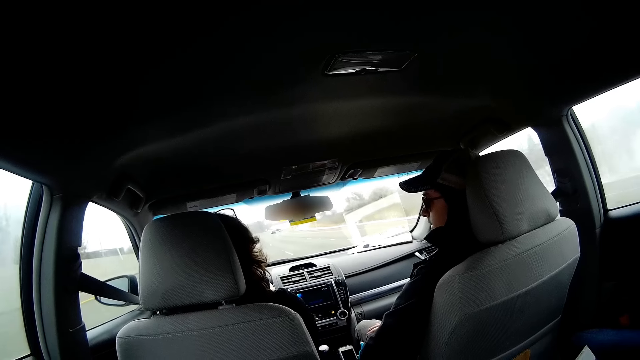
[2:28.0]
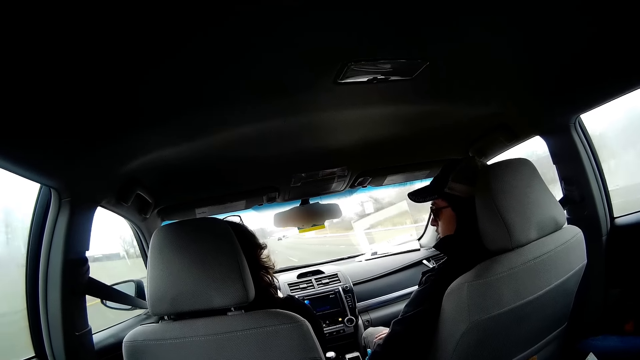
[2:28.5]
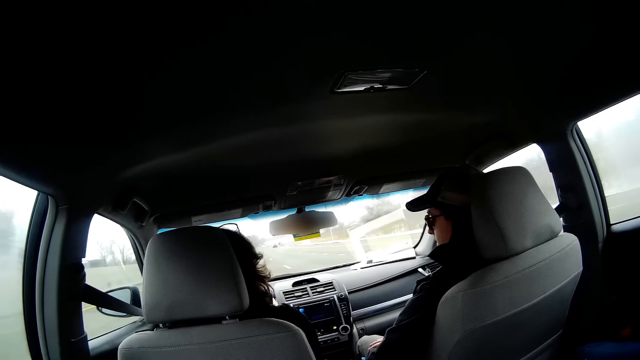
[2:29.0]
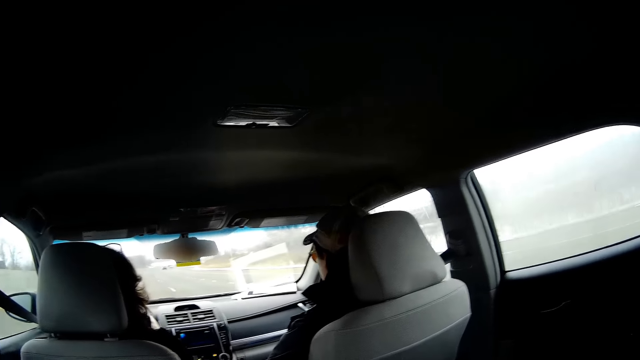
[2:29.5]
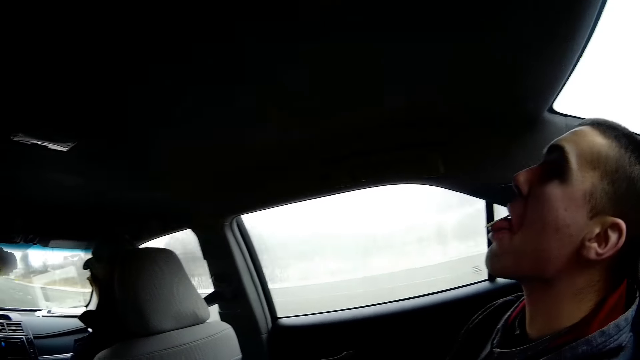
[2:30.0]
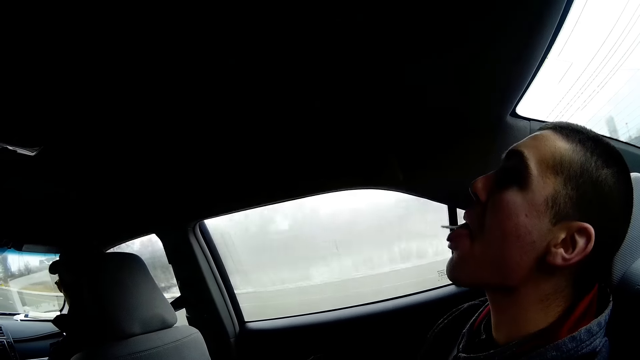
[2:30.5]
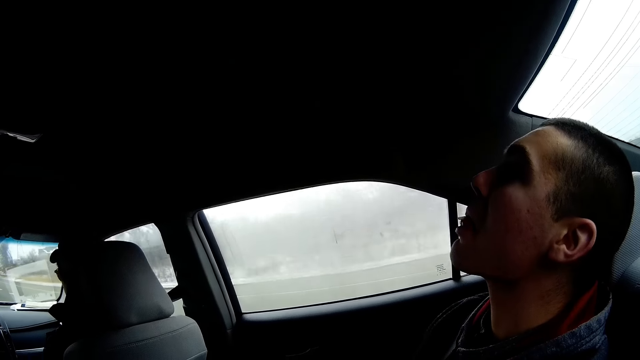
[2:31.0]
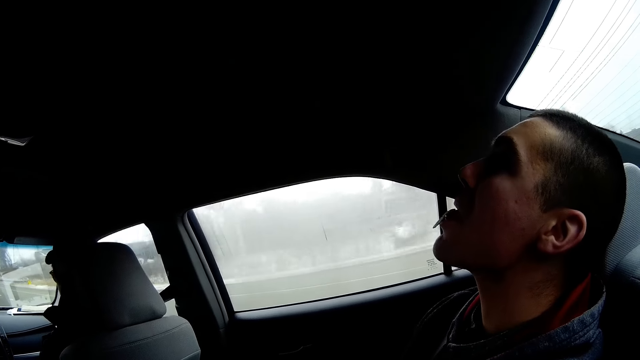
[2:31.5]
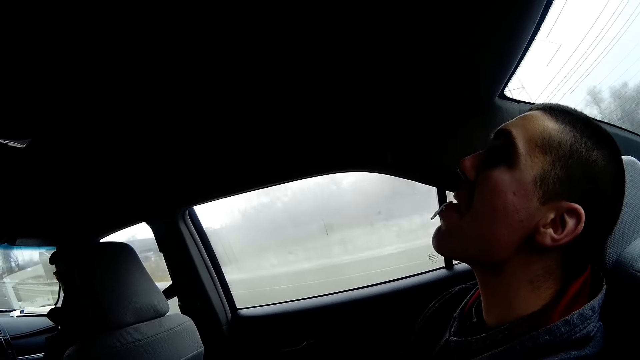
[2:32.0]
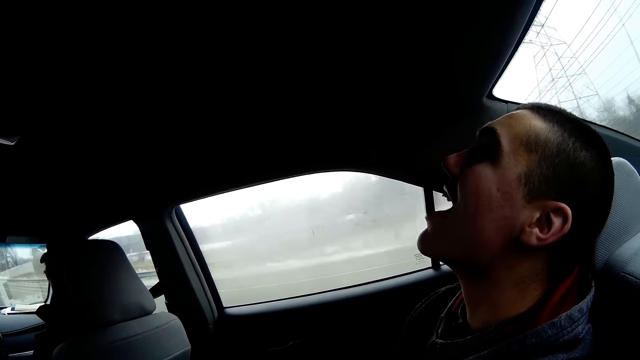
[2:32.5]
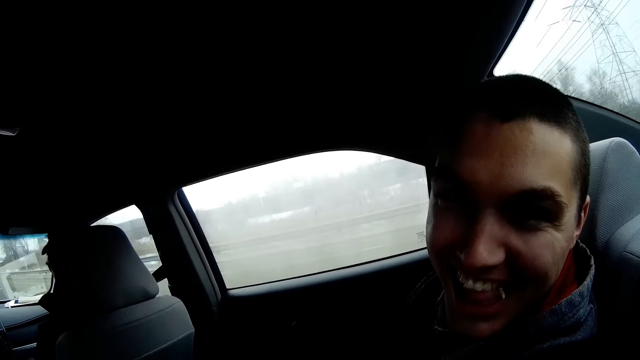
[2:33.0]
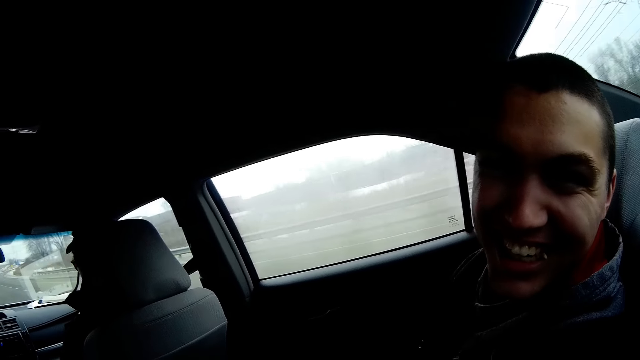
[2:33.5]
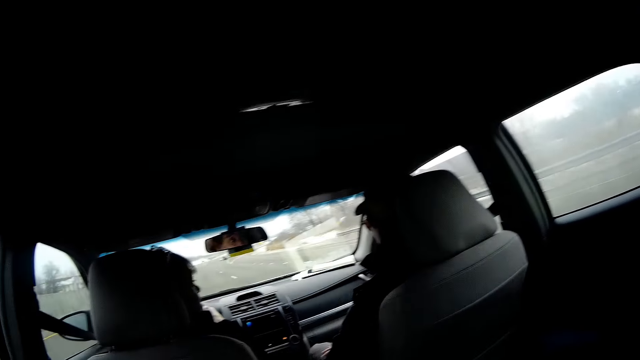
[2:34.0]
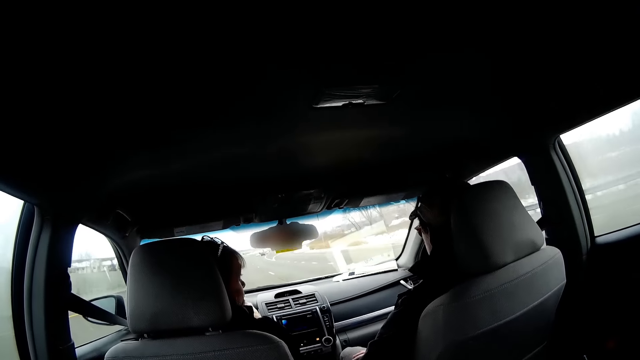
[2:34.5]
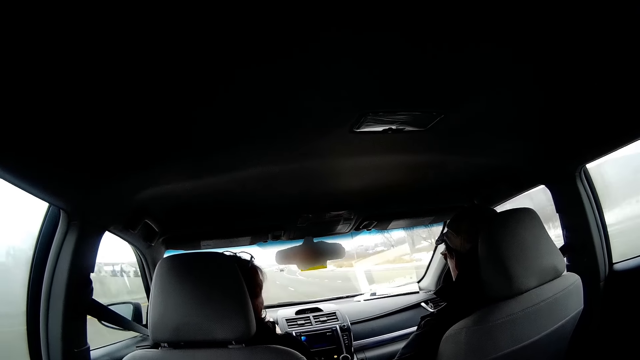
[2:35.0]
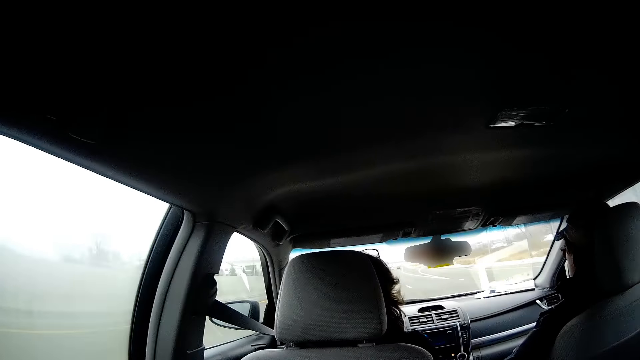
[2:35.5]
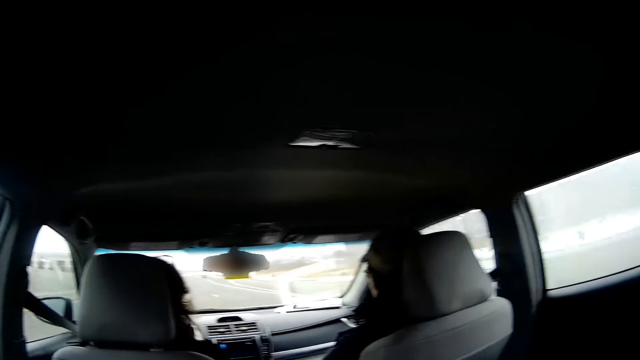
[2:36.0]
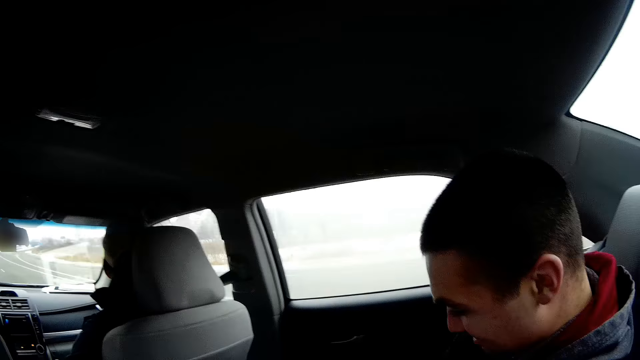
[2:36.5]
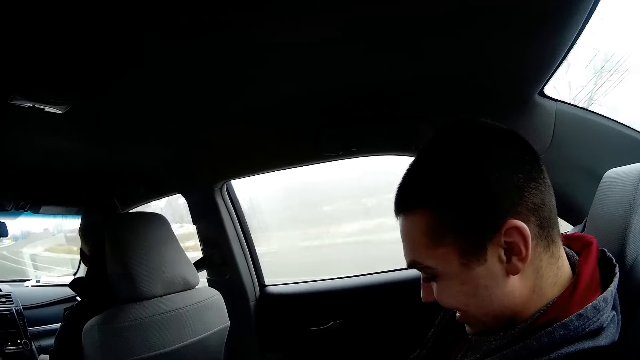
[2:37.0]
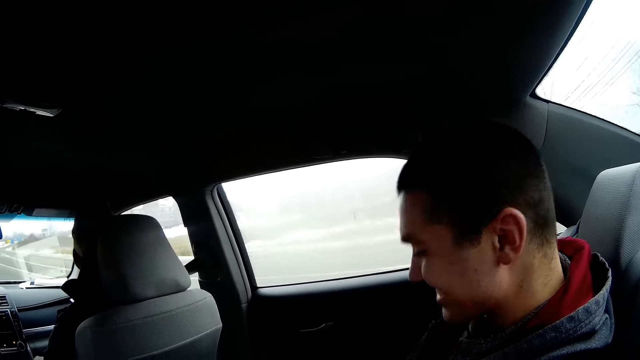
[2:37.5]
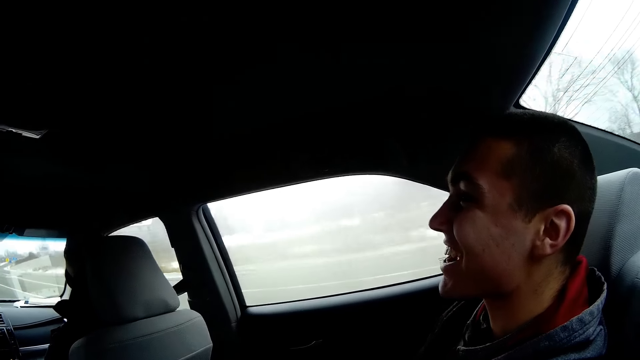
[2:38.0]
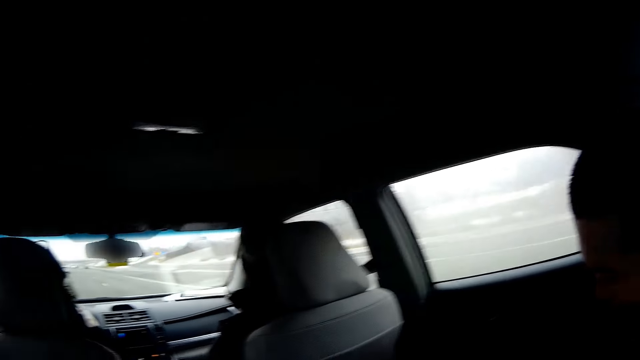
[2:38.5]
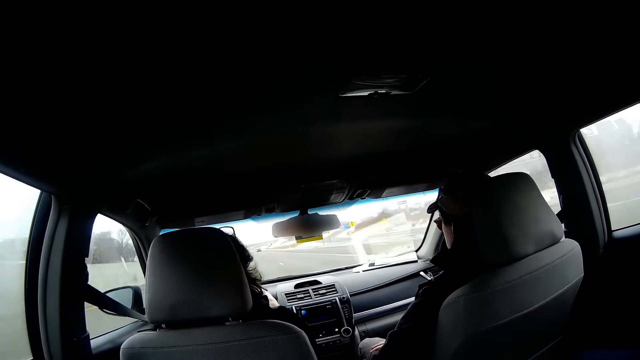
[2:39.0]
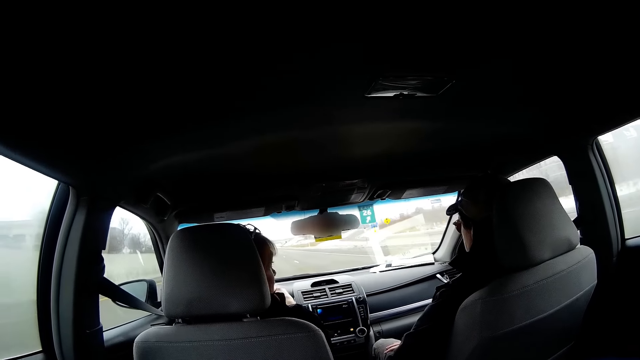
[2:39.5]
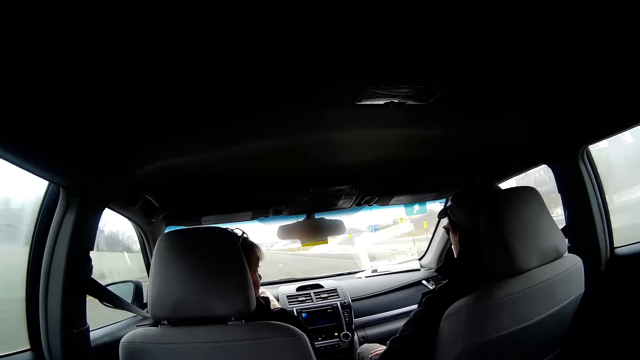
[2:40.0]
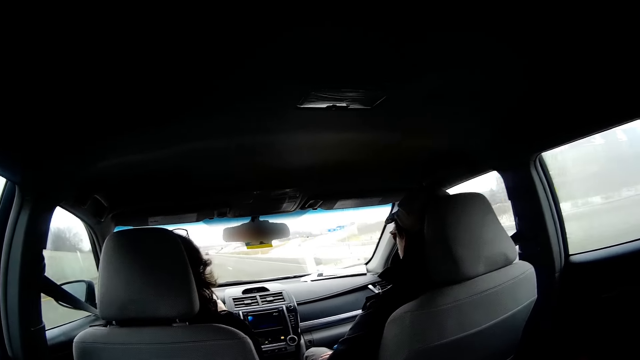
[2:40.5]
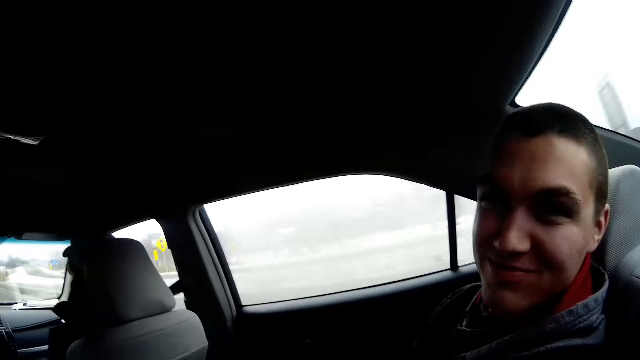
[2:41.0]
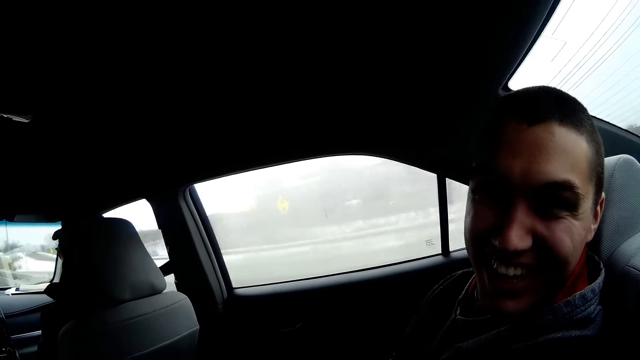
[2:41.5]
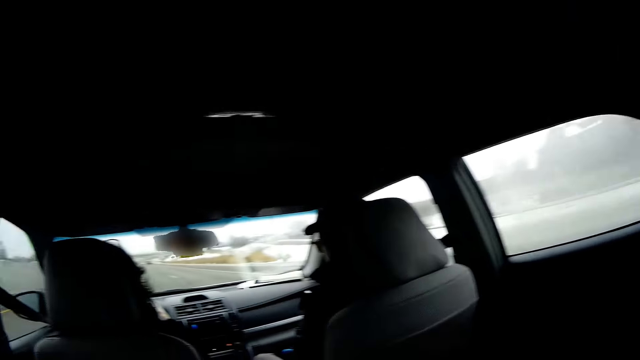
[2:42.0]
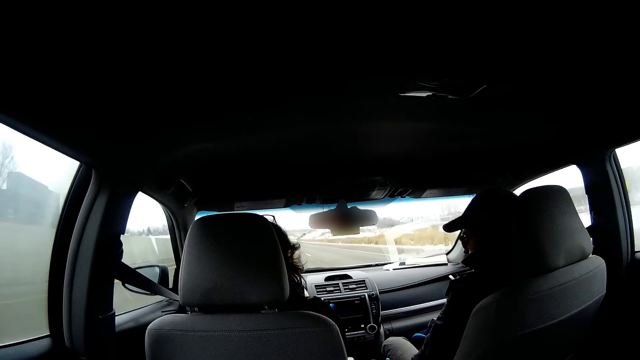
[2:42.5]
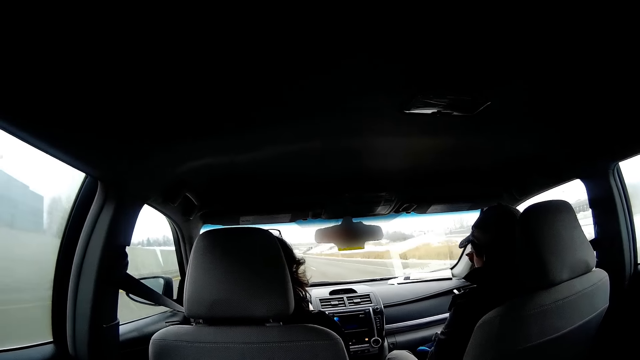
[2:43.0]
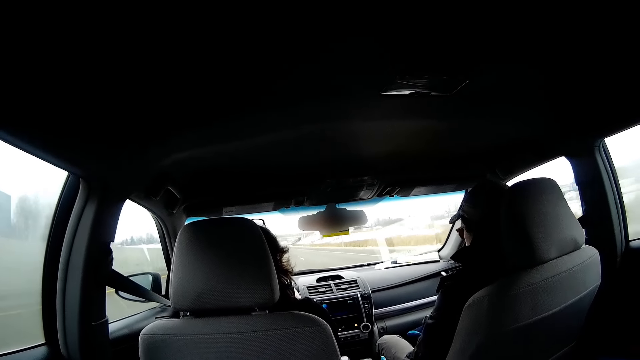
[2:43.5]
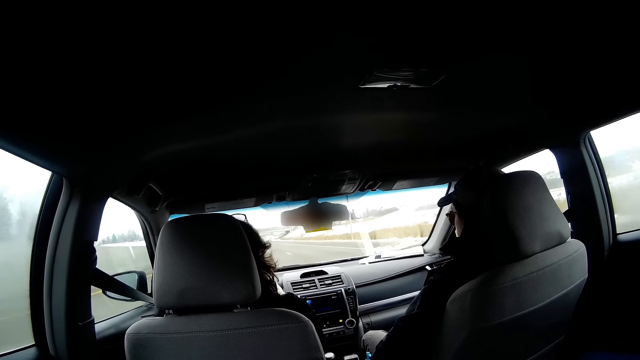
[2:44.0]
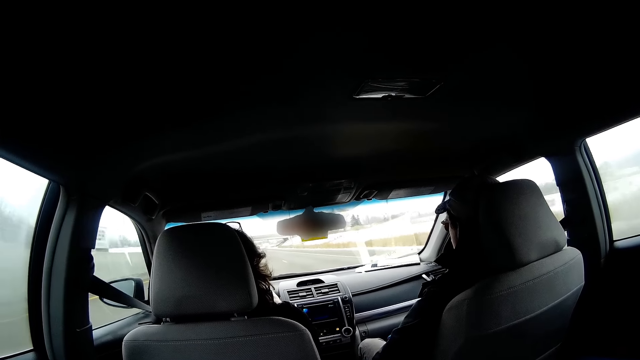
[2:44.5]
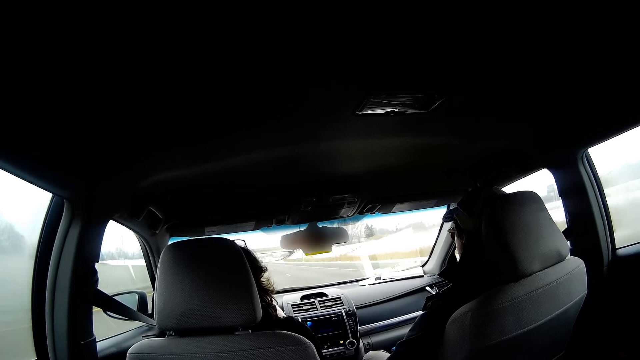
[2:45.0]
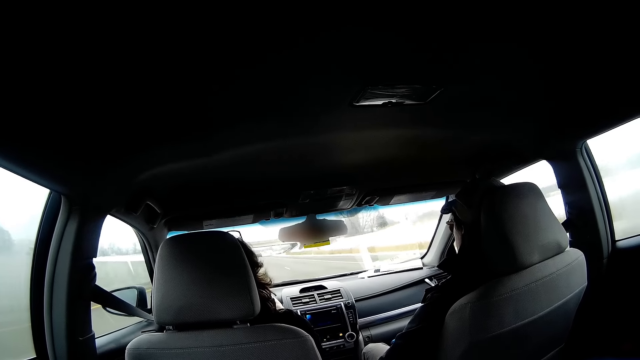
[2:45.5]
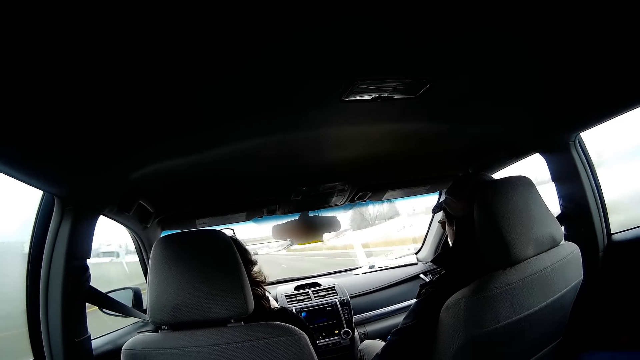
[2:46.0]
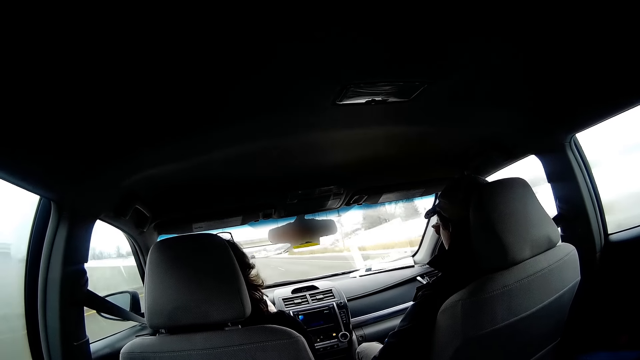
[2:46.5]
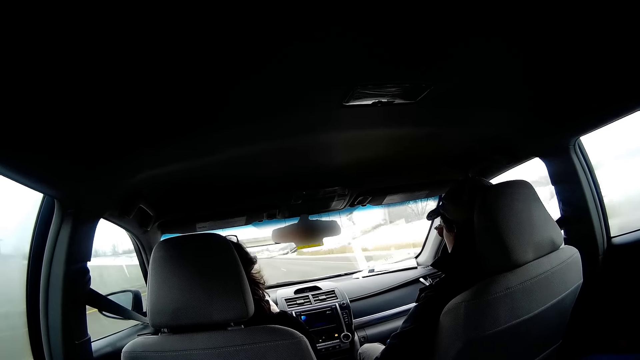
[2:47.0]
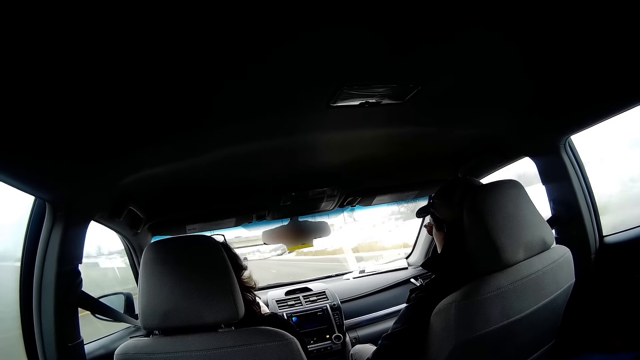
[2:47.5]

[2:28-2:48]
A man plays with a lipstick on his tongue. The man turns towards the camera wearer. The camera wearer looks at the man. They look around the car. They look at the man. They look around the car. They travel in the car. They look at the man. They look around the car.
